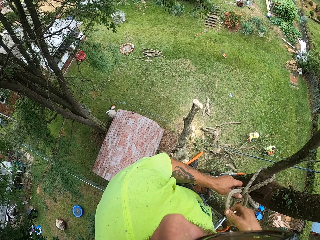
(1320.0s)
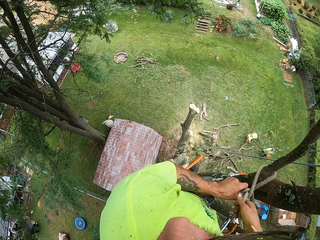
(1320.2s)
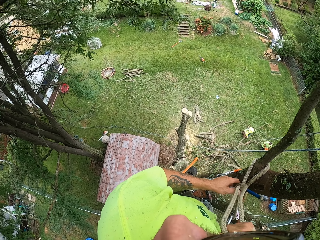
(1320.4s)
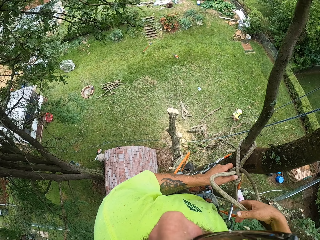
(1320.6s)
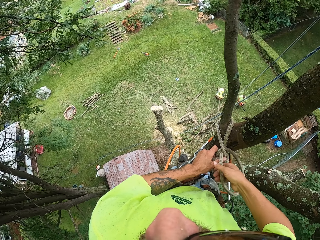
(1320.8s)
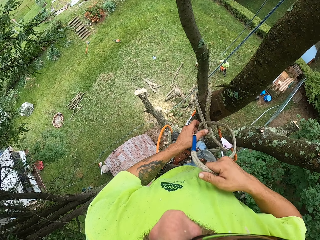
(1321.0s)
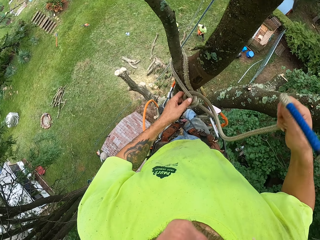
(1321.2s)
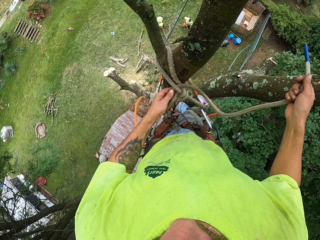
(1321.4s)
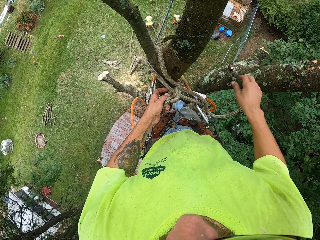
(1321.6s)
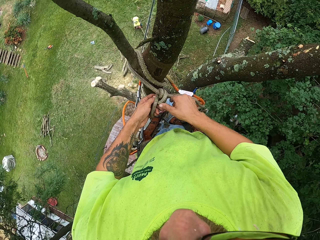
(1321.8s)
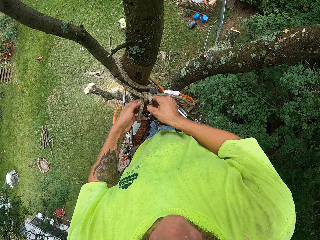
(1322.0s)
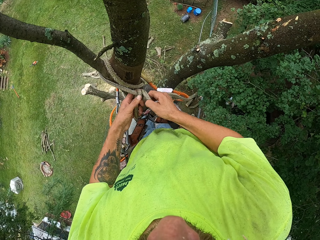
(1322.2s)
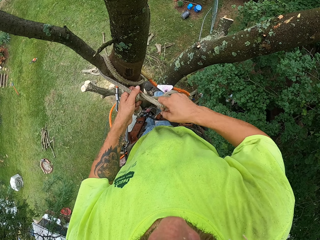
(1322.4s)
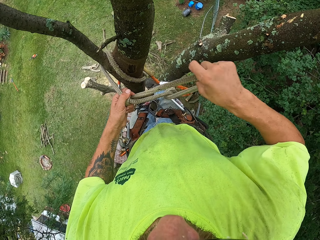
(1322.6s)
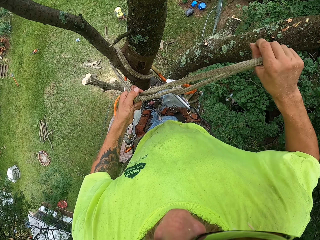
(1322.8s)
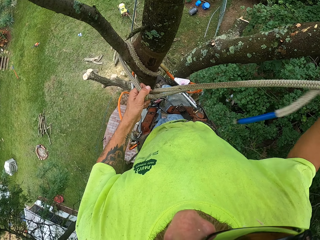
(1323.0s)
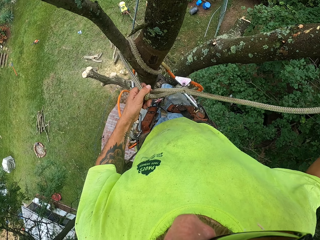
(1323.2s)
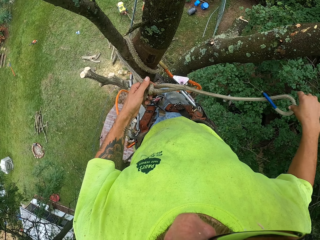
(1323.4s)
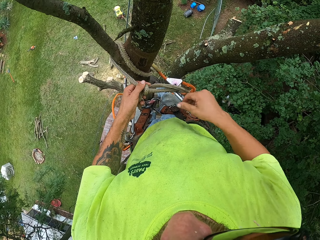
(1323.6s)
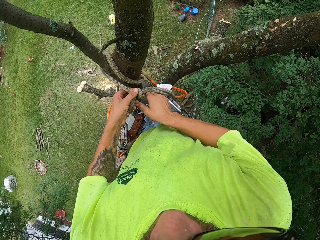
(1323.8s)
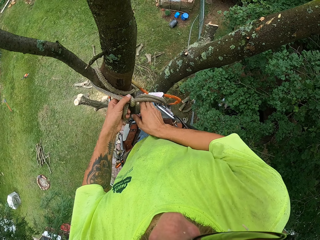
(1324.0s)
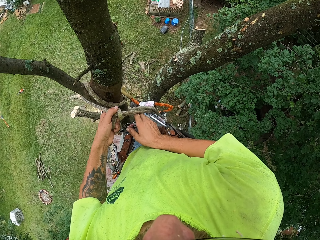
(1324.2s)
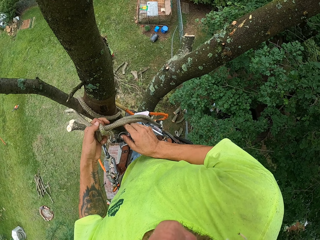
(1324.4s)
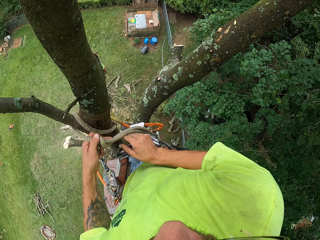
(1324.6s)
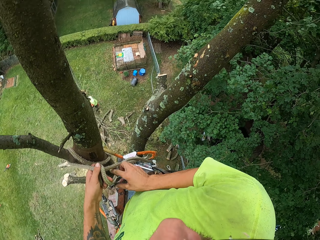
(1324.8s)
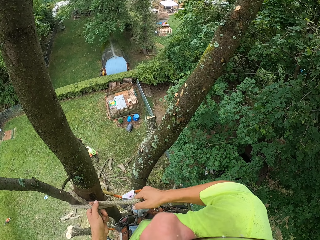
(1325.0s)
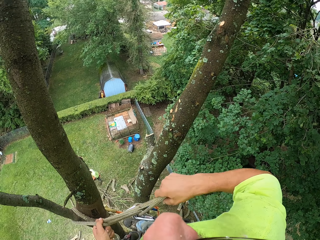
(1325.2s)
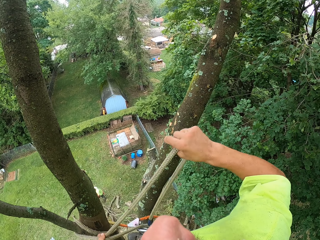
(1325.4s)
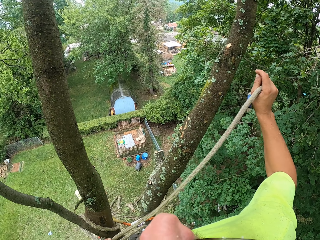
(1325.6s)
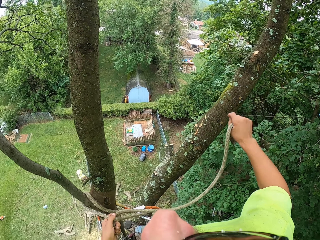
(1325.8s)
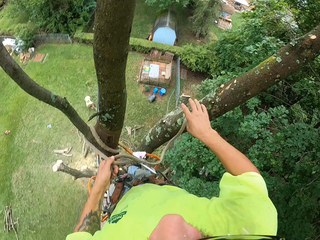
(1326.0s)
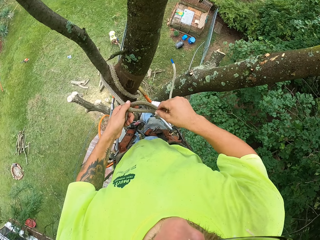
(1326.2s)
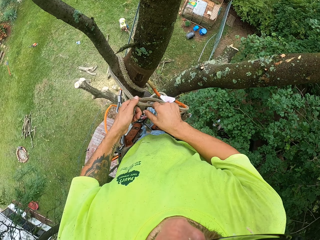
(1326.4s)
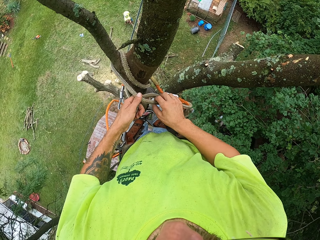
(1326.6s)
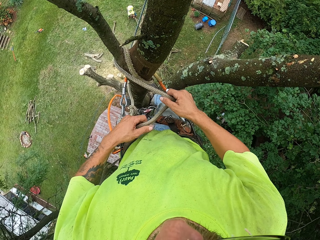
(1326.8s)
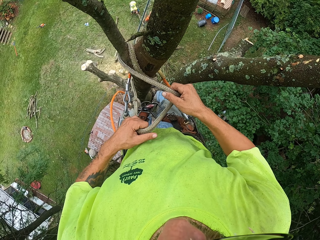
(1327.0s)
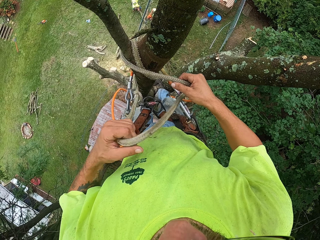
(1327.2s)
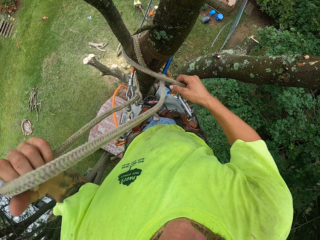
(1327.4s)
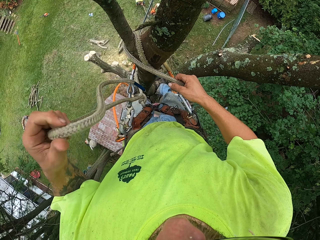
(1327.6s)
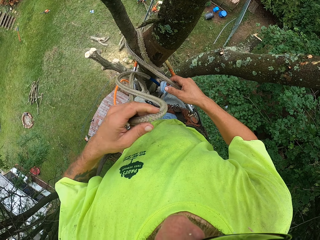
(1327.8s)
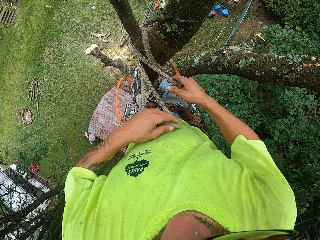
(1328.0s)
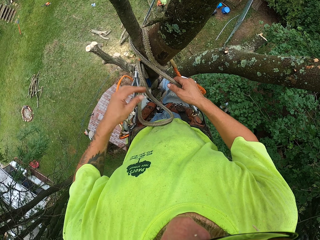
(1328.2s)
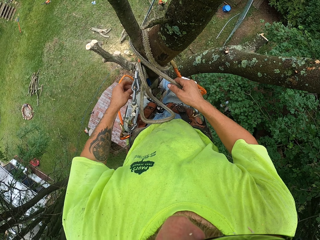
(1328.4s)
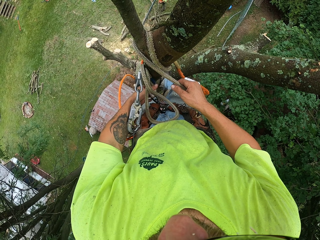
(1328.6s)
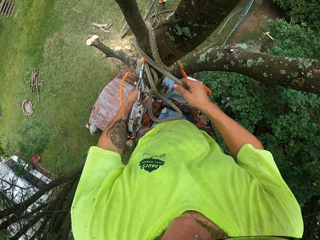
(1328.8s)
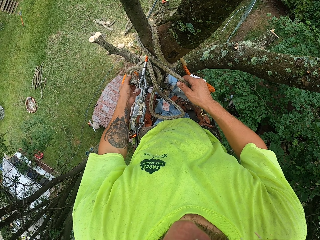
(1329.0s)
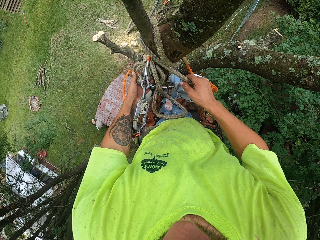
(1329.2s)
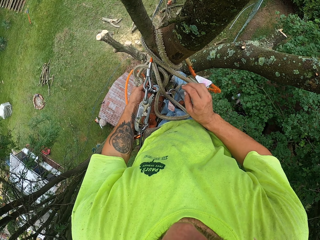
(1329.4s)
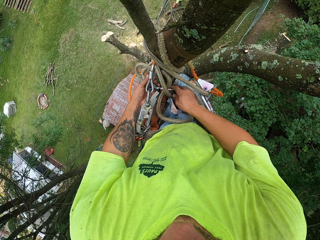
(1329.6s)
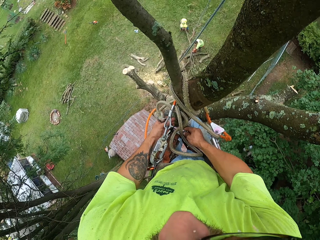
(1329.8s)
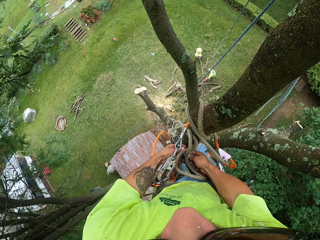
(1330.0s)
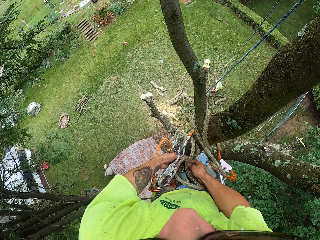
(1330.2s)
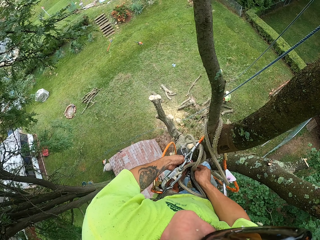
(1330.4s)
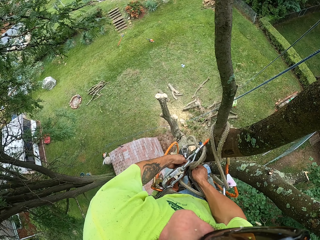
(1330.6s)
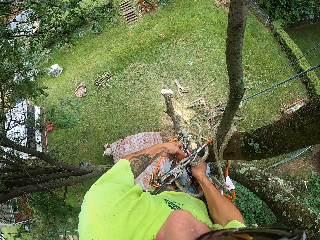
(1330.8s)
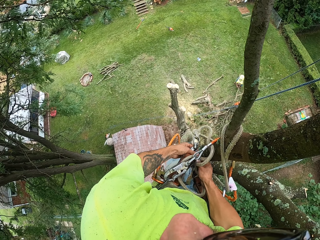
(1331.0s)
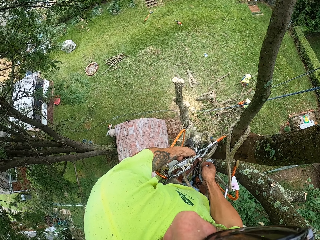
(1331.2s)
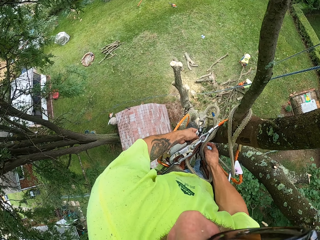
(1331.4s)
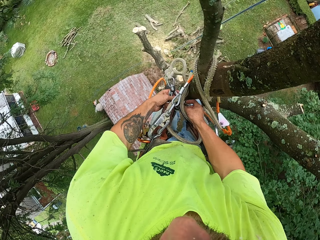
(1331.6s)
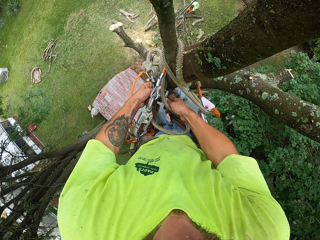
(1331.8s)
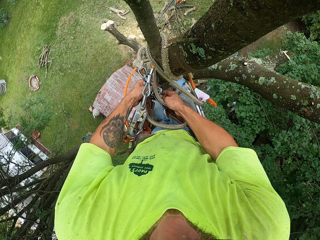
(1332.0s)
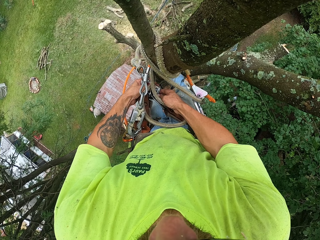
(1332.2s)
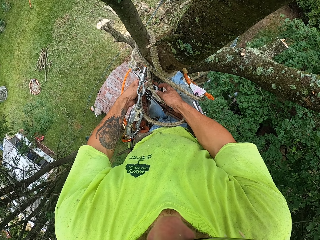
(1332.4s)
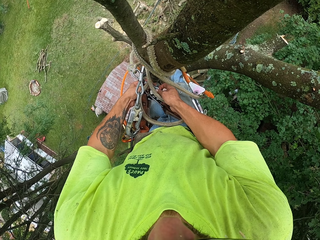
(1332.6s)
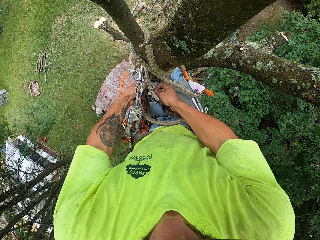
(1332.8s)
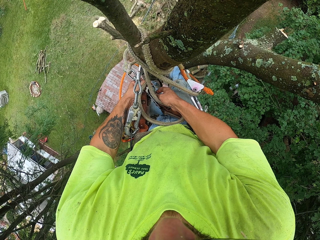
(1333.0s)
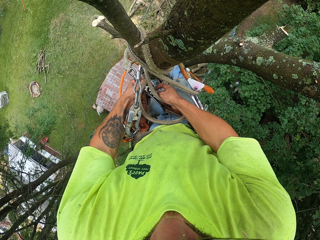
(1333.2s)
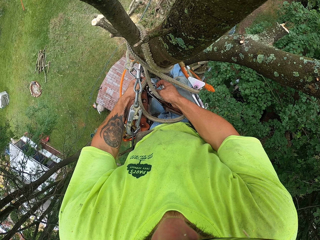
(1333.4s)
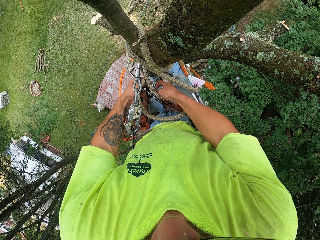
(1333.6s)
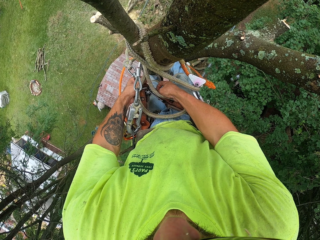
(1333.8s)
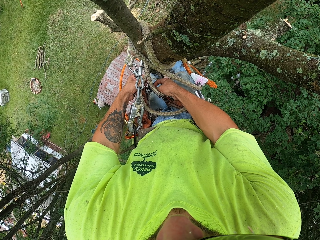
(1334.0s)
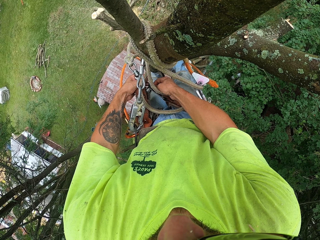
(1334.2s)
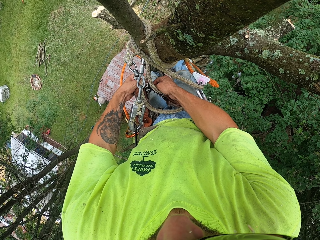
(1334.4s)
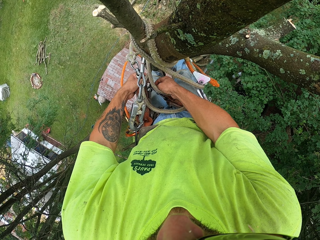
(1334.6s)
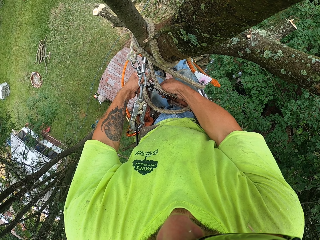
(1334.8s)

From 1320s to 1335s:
The camera wearer unhooks the rope from the harness belt with both hands.

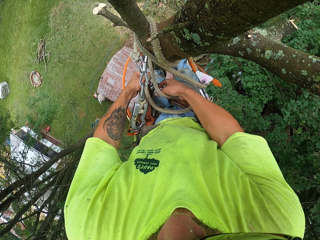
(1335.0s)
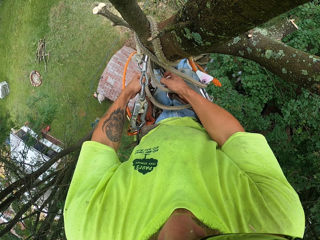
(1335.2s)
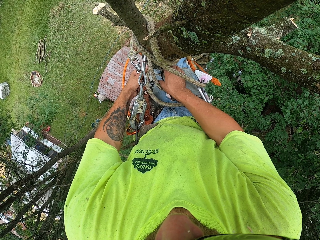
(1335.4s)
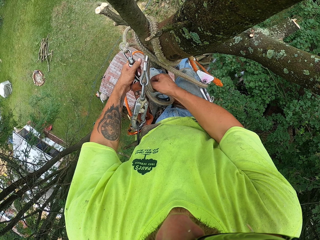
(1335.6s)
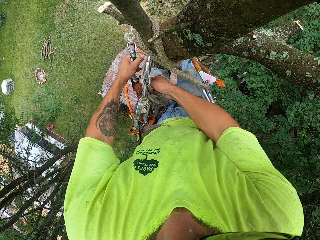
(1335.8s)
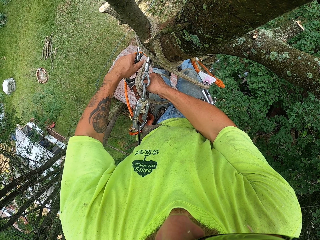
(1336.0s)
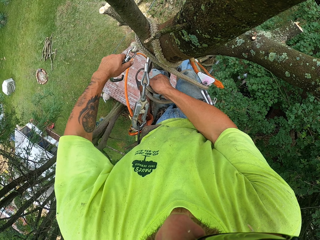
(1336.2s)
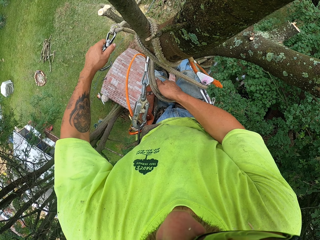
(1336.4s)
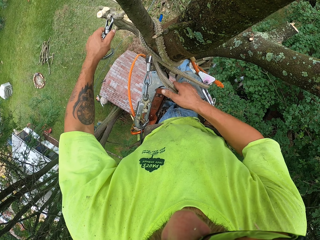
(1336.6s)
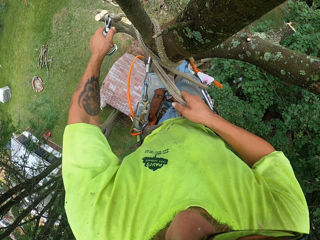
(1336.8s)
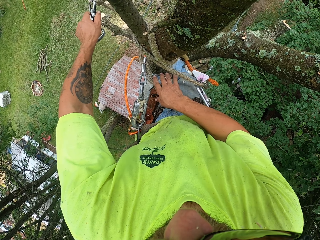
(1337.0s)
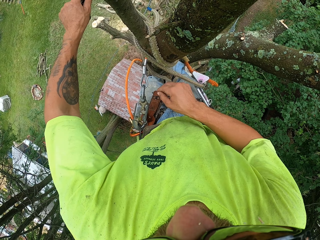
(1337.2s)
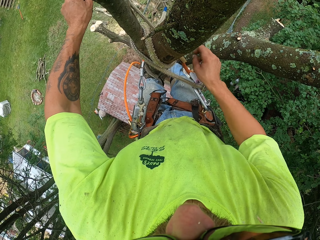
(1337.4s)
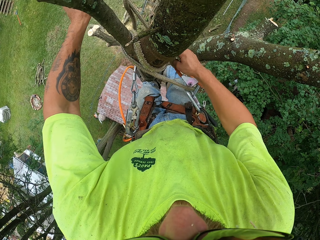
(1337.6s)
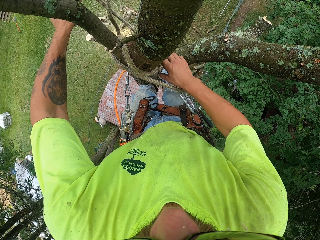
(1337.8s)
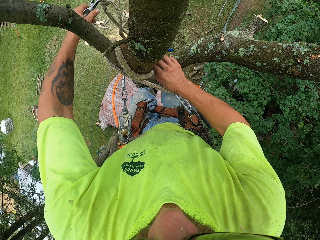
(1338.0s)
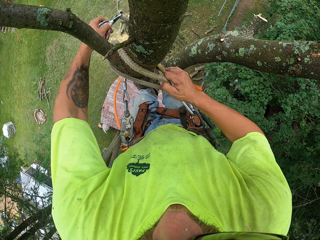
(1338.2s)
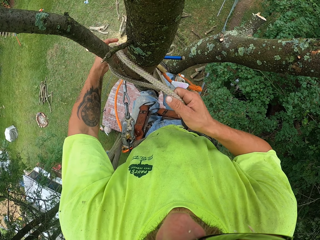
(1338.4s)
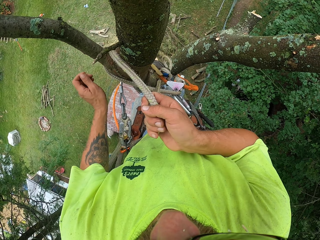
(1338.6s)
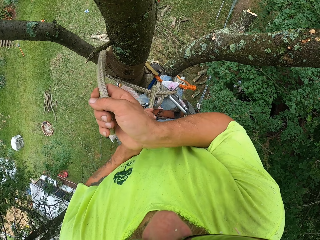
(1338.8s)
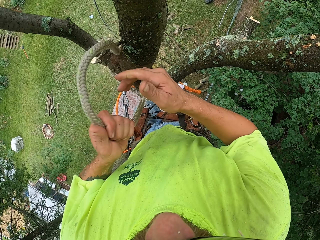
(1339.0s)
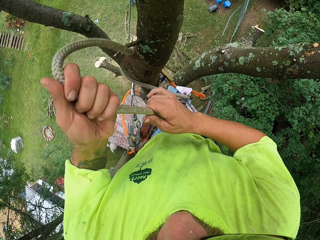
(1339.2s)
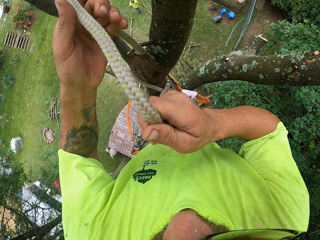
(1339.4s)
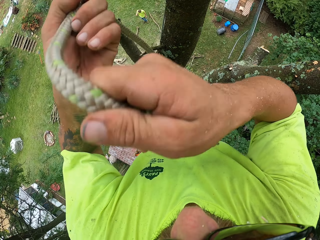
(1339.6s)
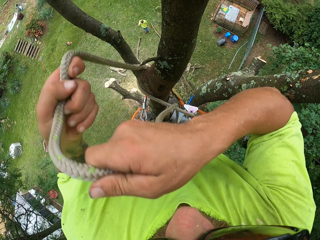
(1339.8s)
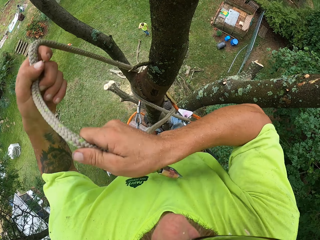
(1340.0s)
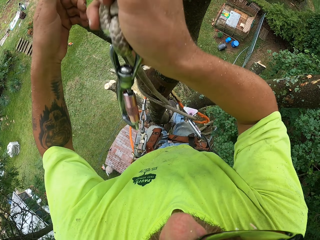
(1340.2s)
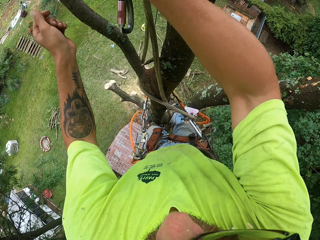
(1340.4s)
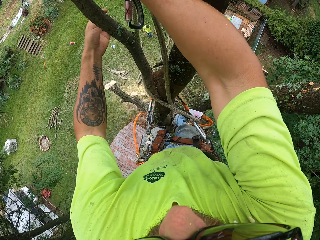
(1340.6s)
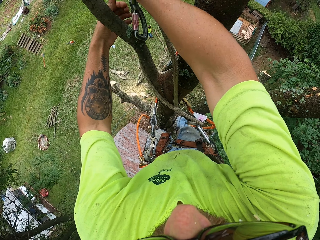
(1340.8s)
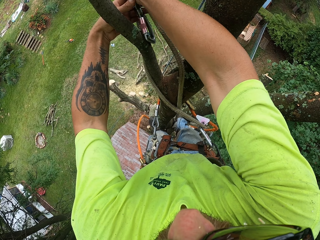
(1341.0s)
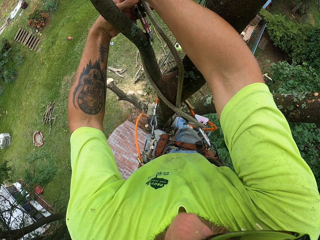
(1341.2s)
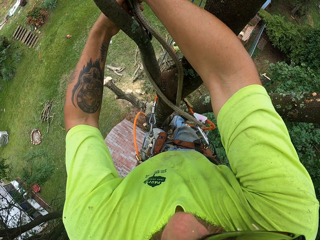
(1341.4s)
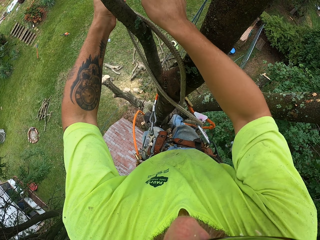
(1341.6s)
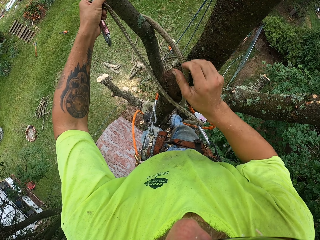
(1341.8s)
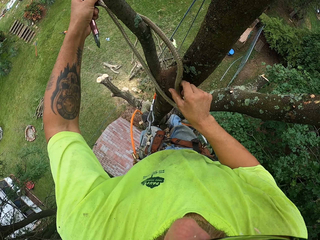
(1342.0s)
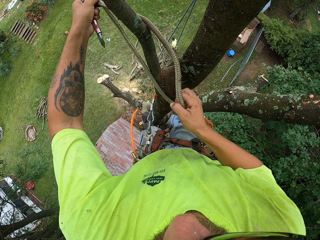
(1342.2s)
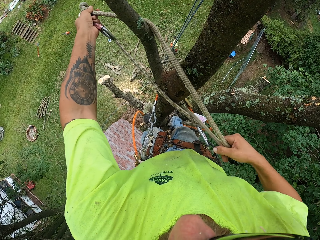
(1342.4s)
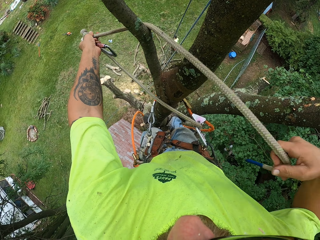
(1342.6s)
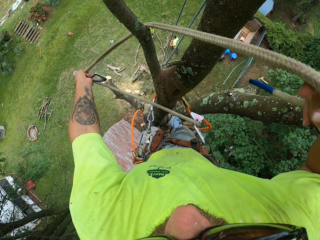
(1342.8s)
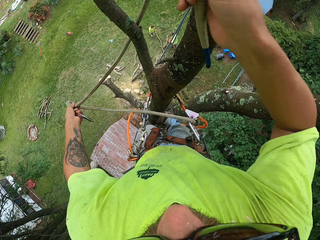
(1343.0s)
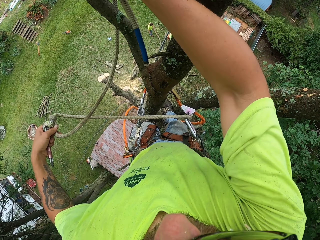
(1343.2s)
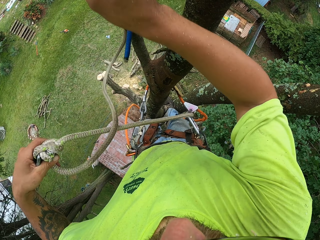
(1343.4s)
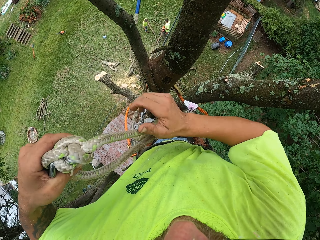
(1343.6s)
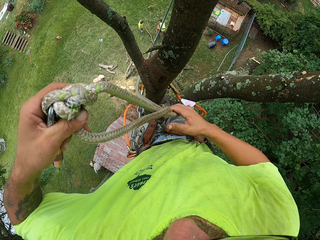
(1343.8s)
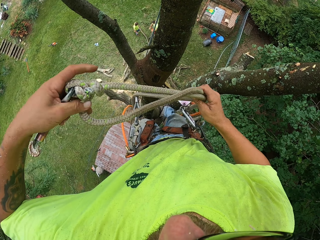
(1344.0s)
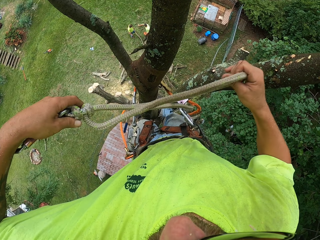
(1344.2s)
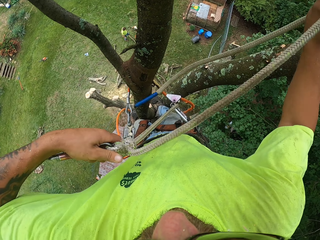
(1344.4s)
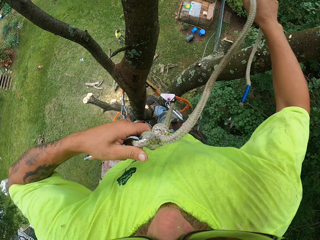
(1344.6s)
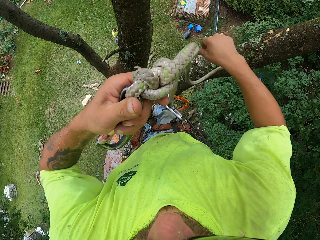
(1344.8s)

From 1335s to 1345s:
The camera wearer unties the rope from the tree with both hands. They pull the rope.
